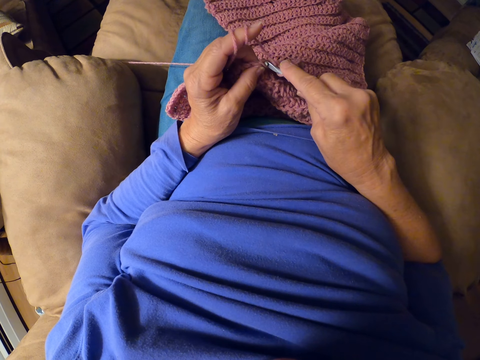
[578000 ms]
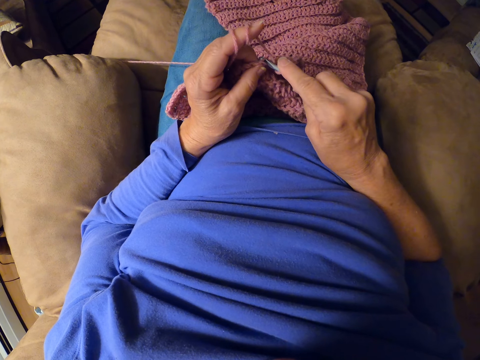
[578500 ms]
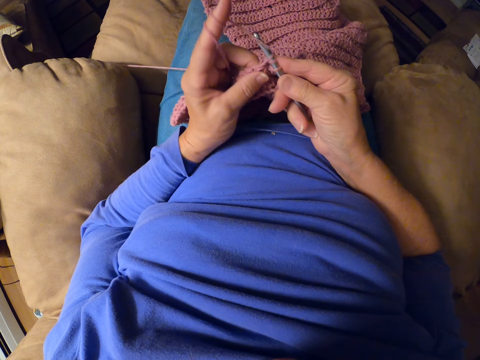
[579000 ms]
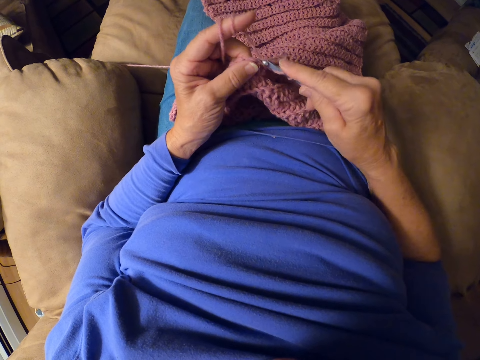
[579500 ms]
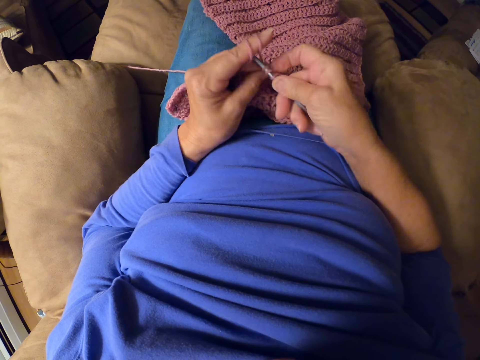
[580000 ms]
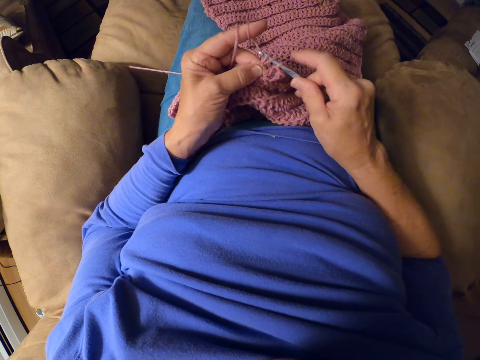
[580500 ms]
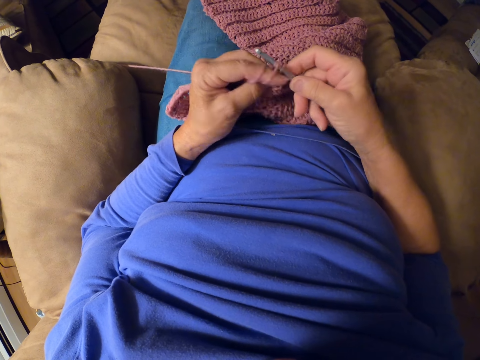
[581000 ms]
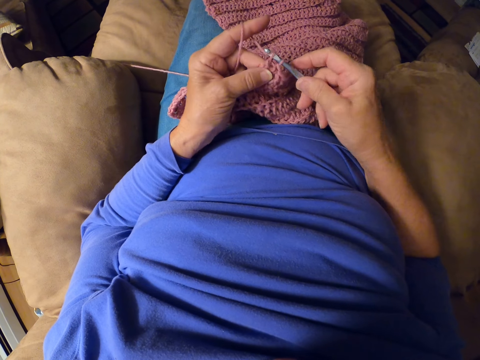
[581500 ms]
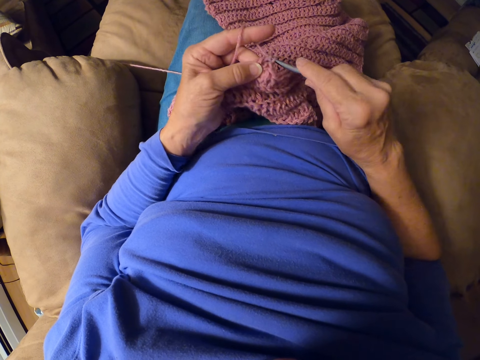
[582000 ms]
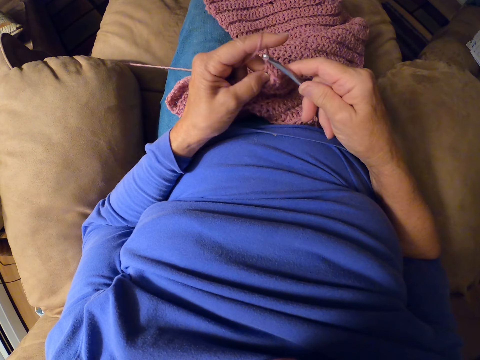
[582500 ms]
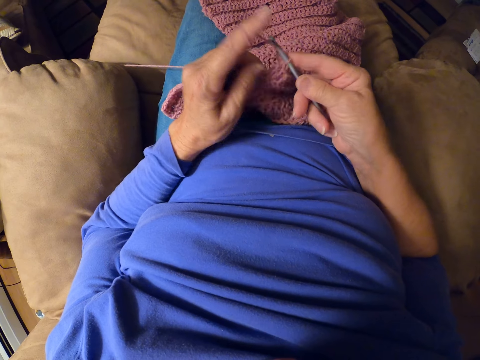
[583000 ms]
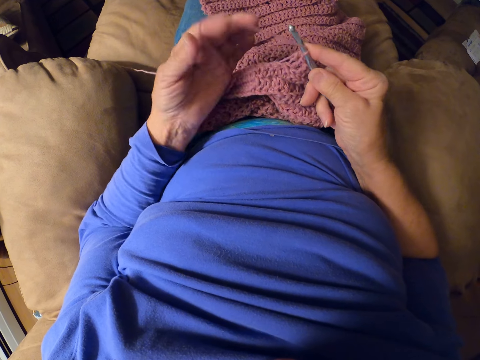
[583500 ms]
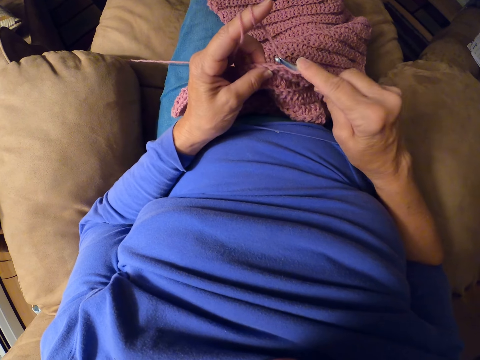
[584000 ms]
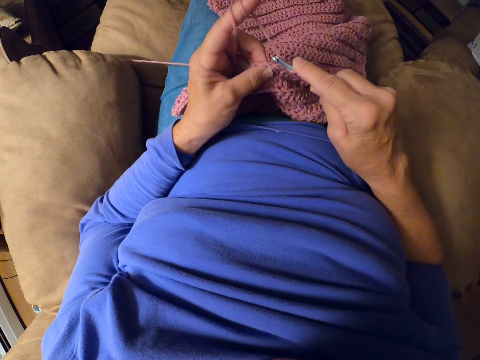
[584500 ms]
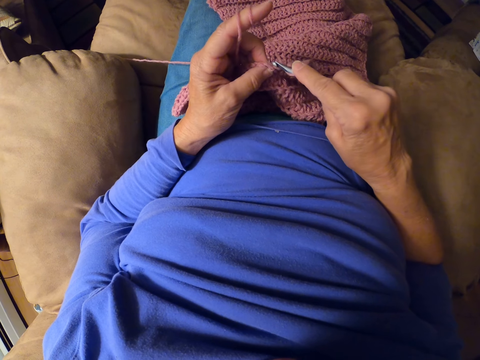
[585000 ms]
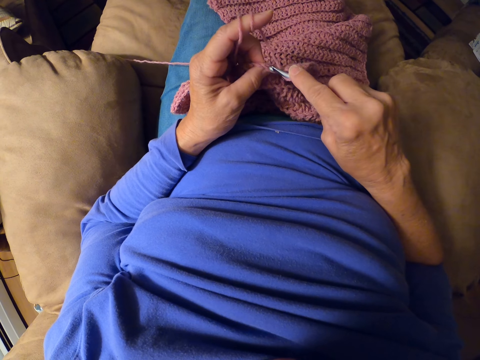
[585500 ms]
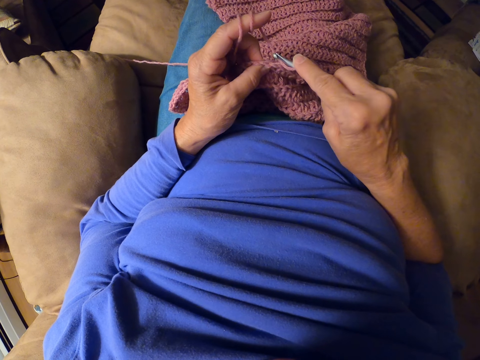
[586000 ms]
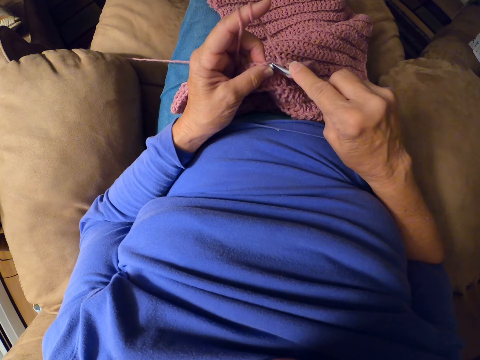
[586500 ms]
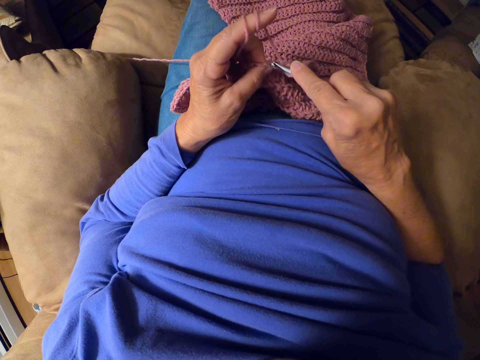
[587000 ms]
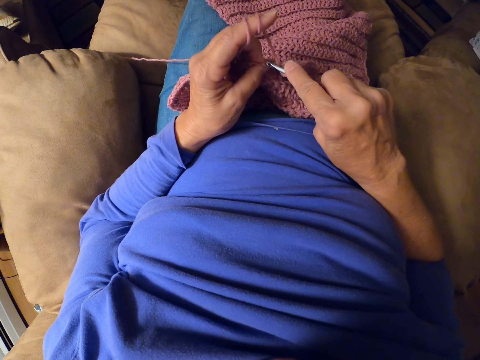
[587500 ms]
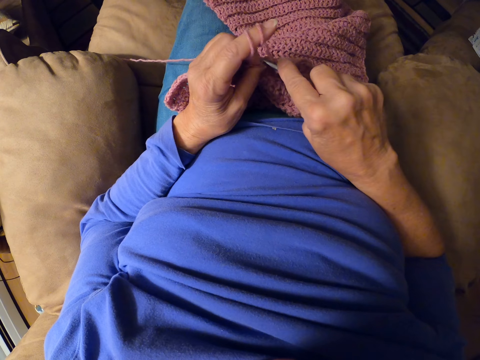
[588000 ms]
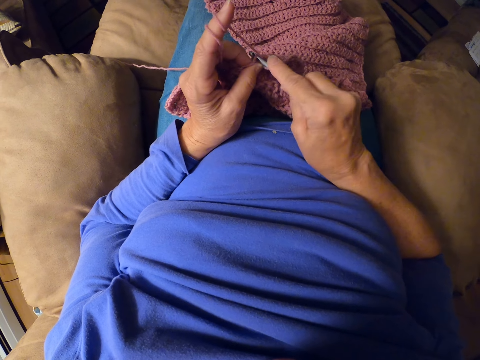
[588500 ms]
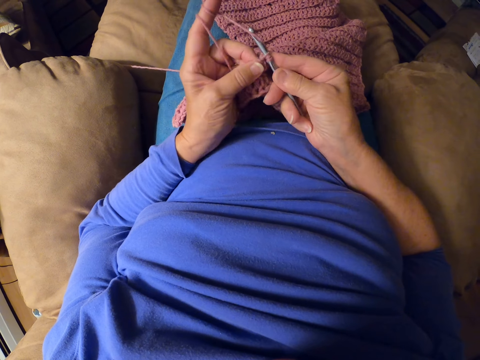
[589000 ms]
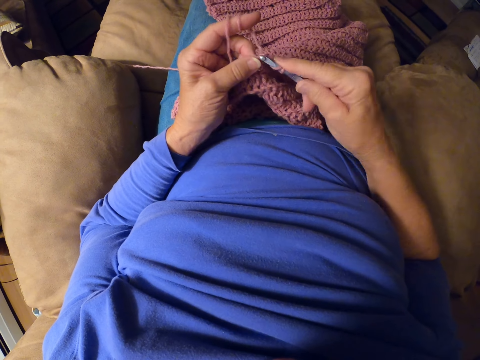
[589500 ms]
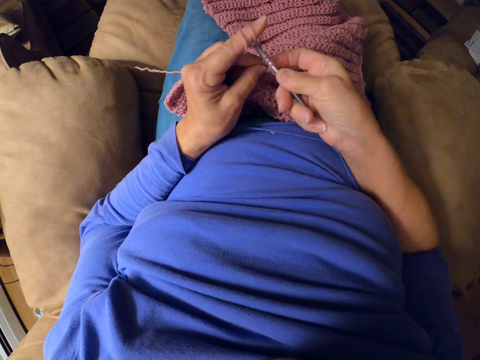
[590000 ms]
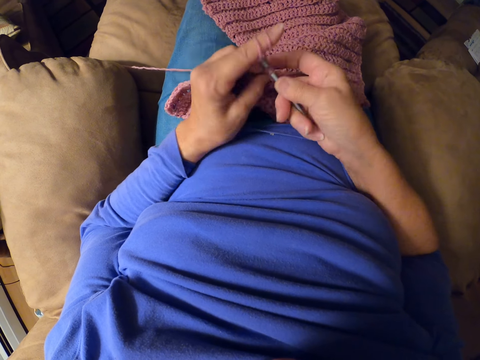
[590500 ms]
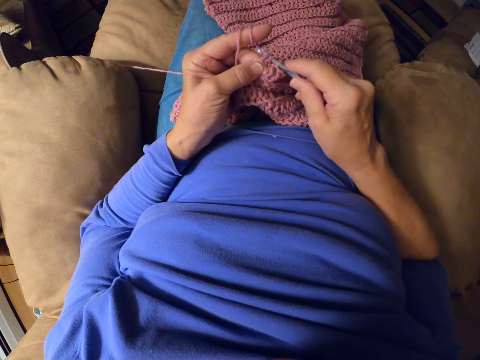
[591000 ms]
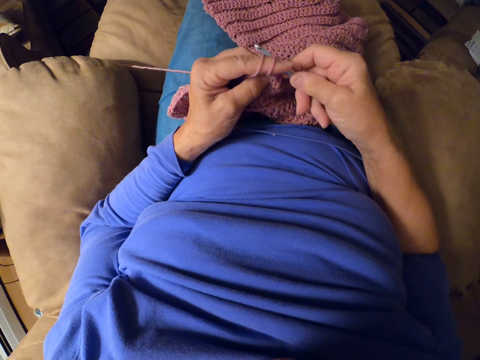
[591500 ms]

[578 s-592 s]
The camera wearer rolls yarn around her finger. She crochets with the crochet hook.

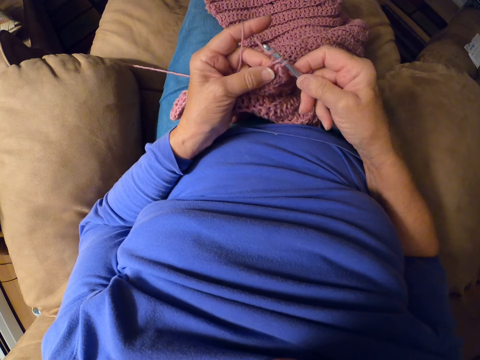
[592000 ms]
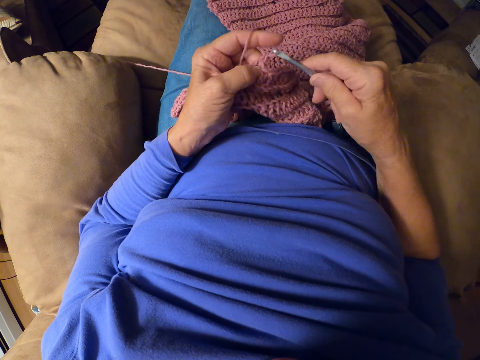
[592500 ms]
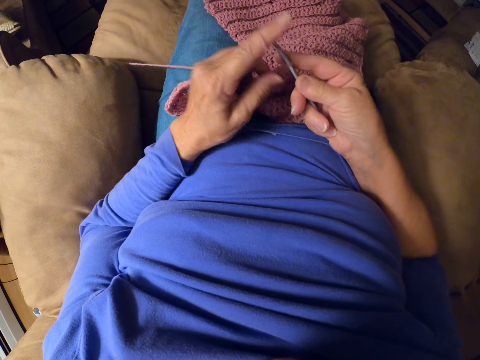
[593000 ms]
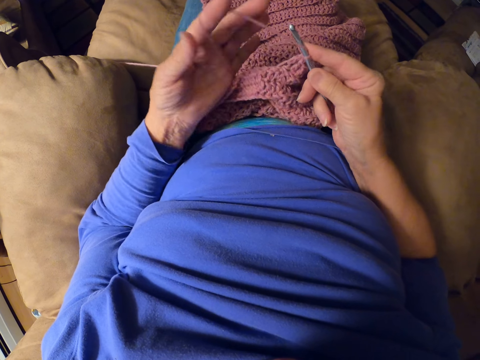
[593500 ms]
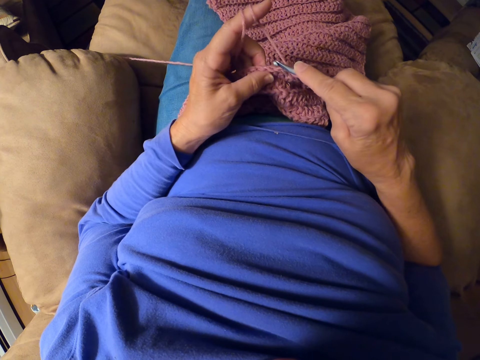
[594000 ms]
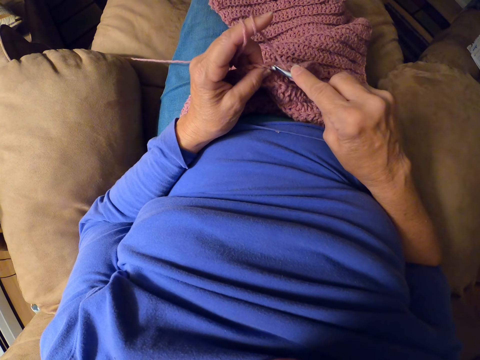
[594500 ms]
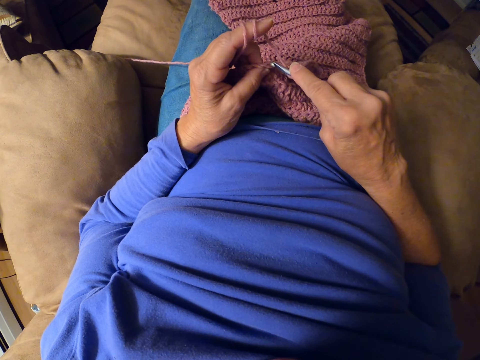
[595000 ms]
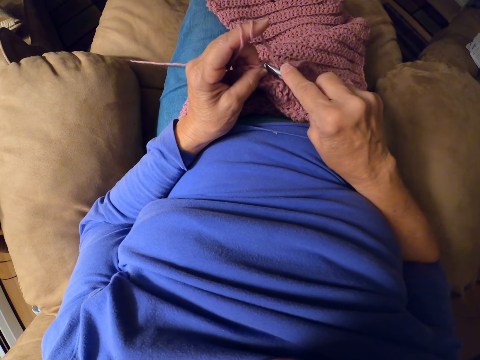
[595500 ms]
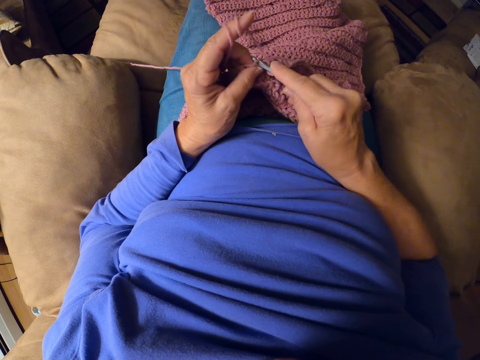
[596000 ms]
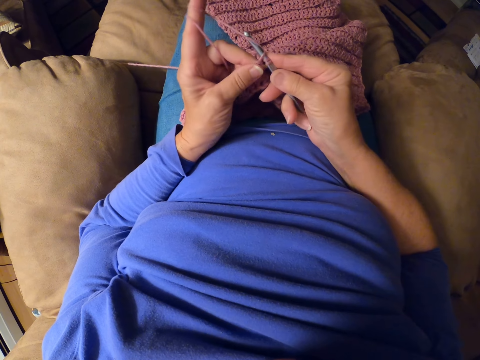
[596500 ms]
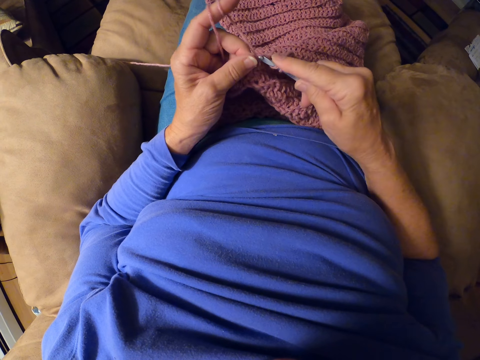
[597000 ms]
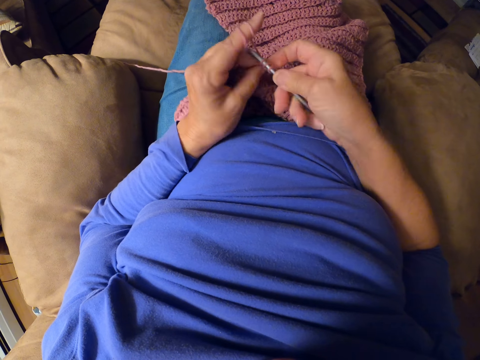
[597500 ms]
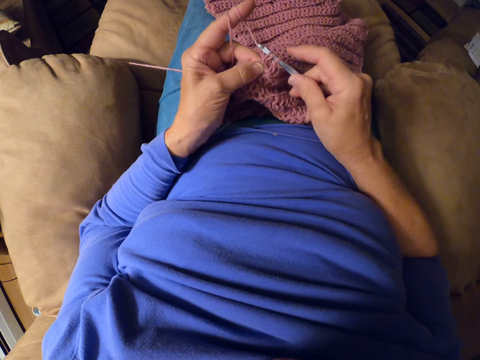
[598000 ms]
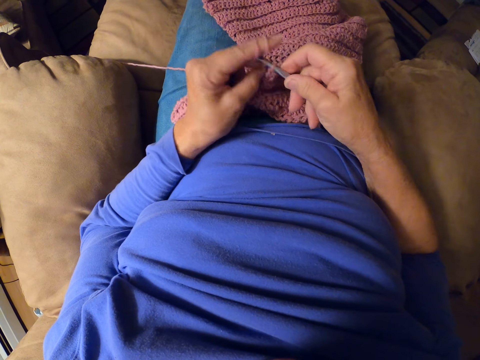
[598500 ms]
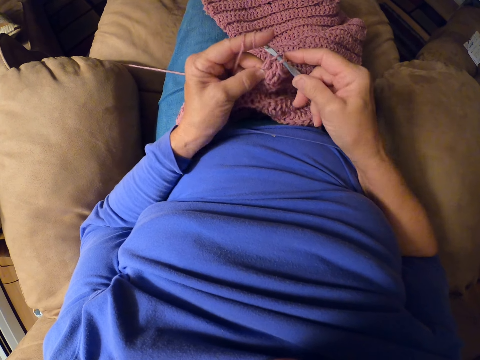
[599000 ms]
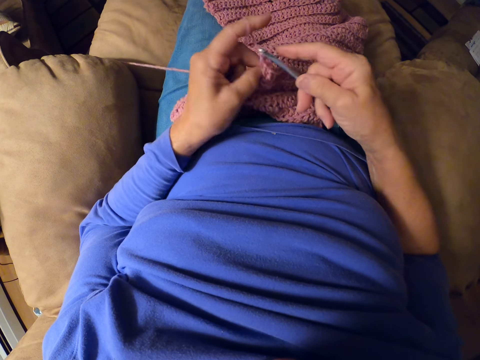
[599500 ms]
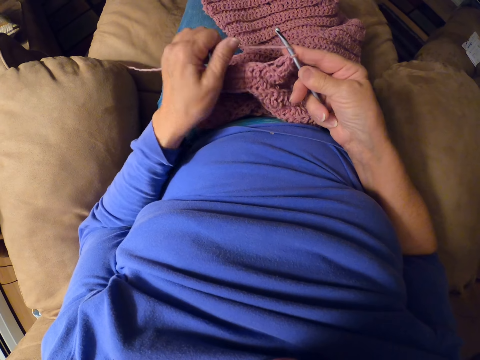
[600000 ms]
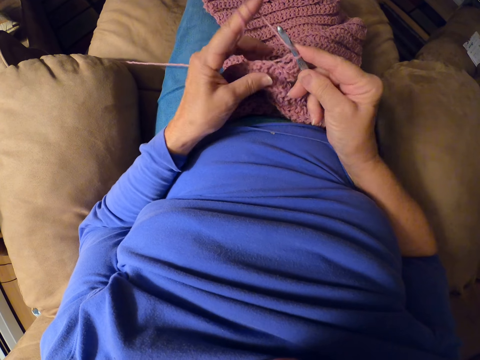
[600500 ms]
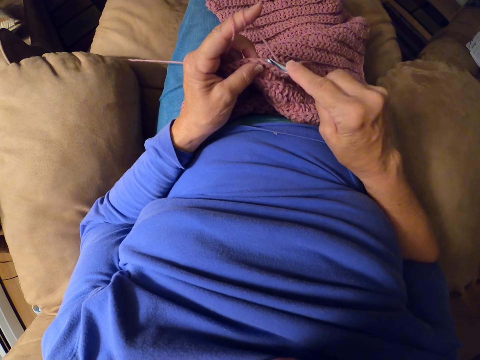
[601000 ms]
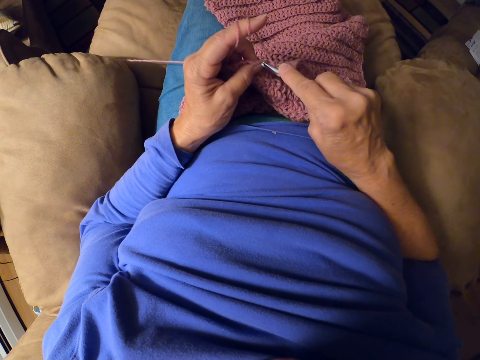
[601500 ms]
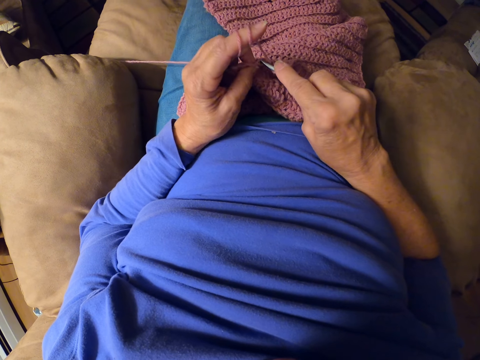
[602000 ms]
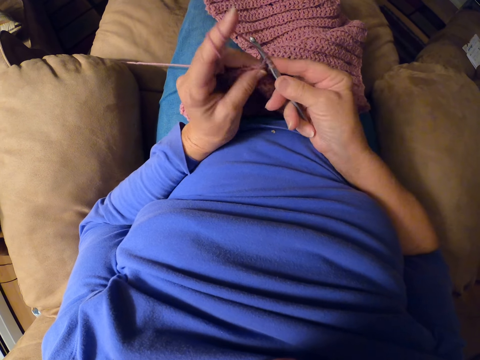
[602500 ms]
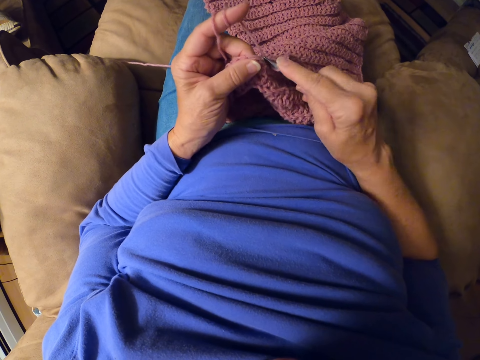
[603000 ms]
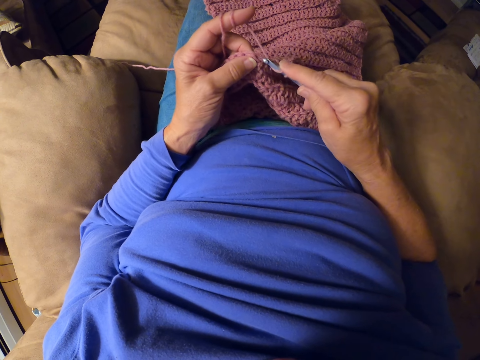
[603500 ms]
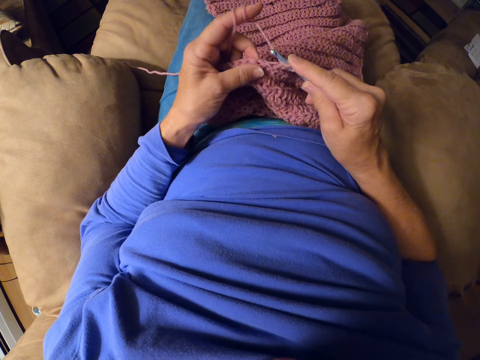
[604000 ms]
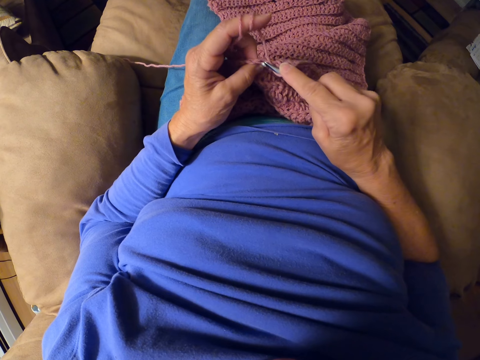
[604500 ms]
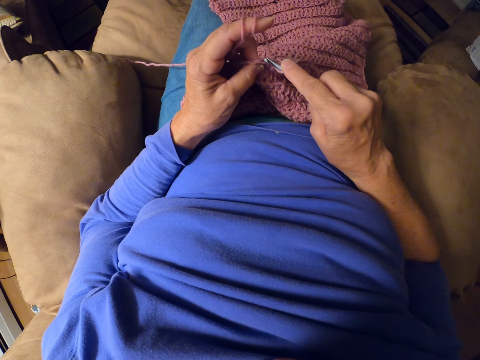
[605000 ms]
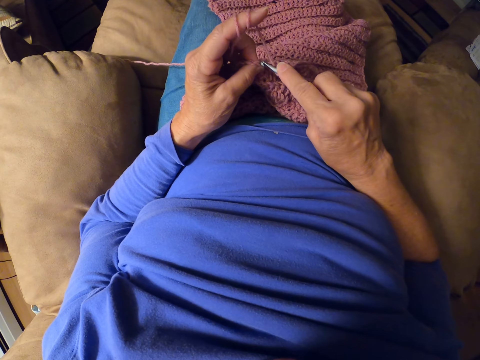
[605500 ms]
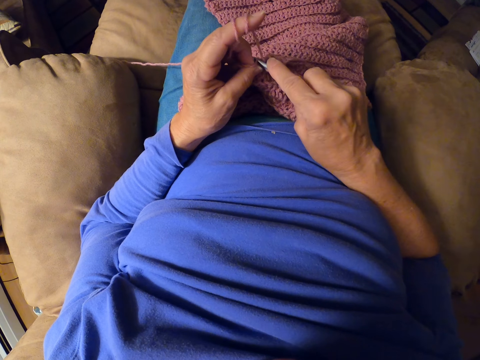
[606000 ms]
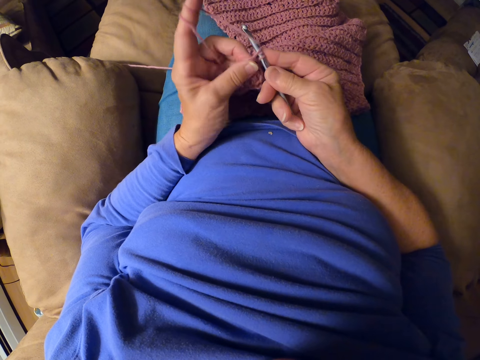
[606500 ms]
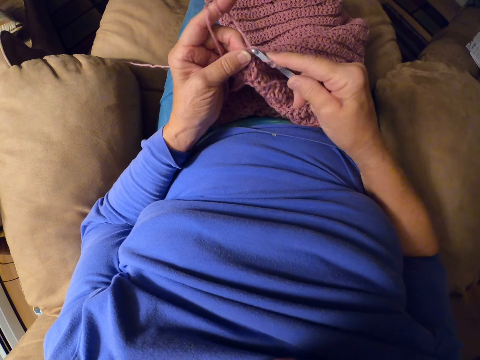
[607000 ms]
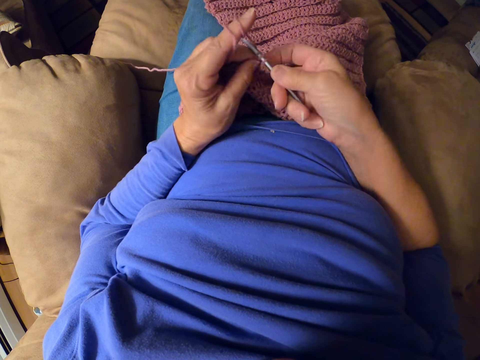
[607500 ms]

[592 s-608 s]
The camera wearer rolls yarn around her finger. She crochets with the crochet hook. She rolls the yarn around her finger. She crochets with the crochet hook.
